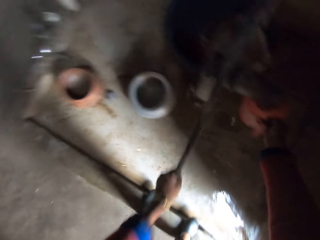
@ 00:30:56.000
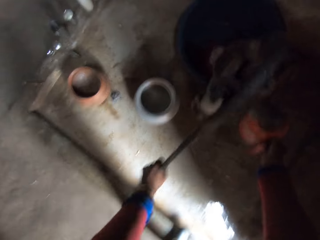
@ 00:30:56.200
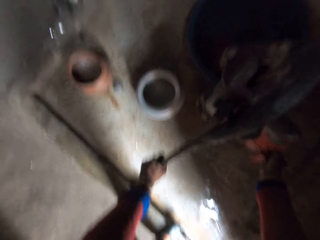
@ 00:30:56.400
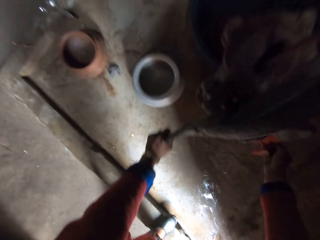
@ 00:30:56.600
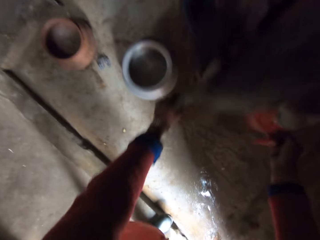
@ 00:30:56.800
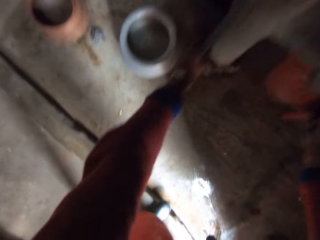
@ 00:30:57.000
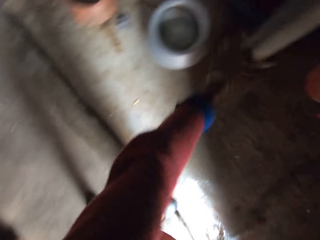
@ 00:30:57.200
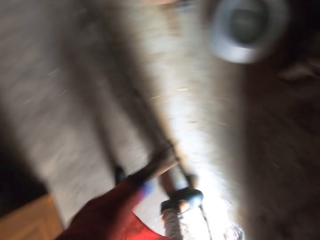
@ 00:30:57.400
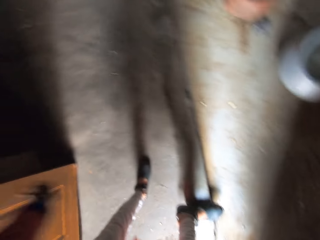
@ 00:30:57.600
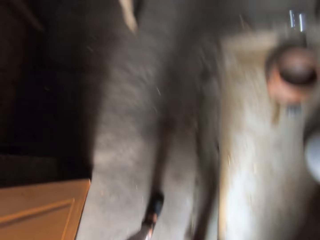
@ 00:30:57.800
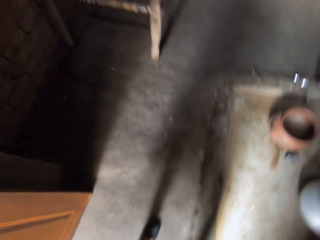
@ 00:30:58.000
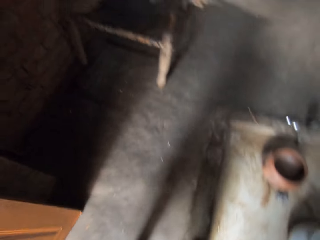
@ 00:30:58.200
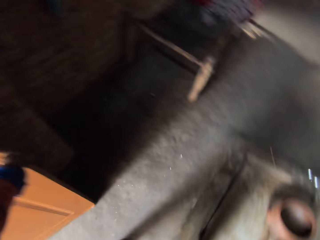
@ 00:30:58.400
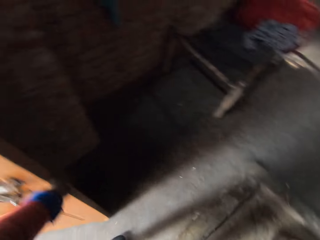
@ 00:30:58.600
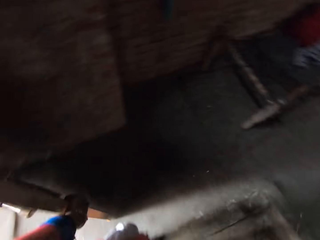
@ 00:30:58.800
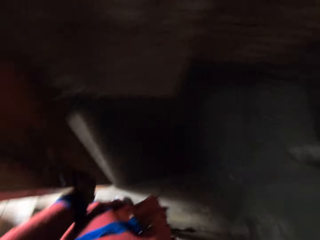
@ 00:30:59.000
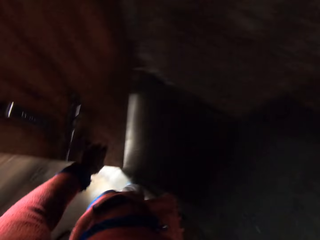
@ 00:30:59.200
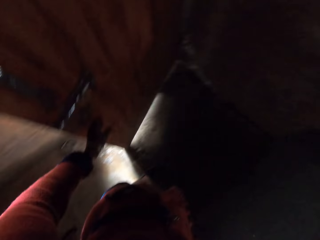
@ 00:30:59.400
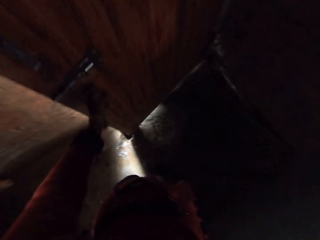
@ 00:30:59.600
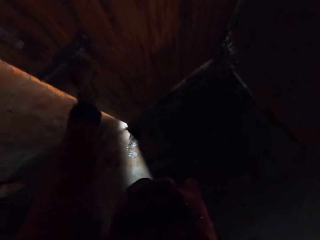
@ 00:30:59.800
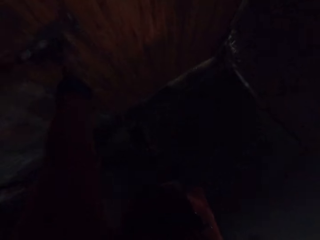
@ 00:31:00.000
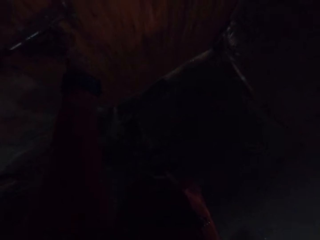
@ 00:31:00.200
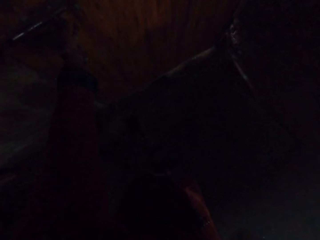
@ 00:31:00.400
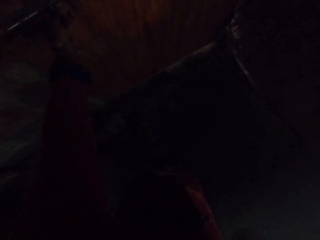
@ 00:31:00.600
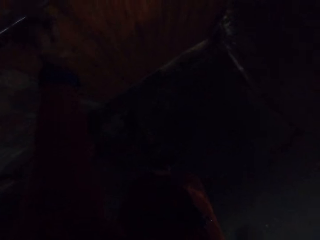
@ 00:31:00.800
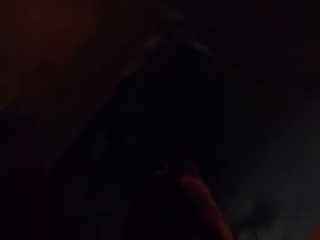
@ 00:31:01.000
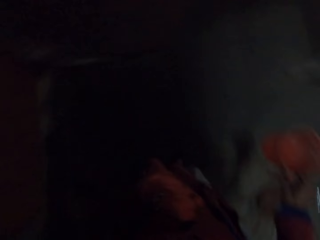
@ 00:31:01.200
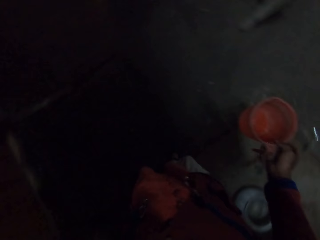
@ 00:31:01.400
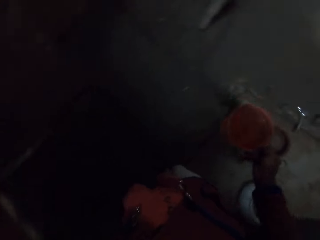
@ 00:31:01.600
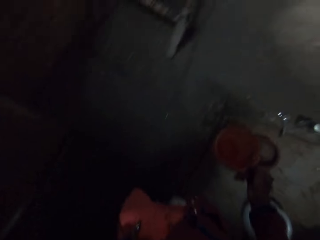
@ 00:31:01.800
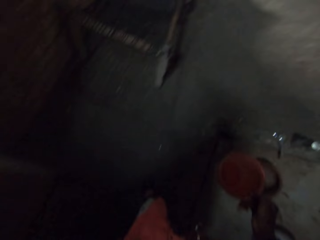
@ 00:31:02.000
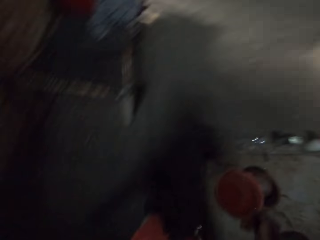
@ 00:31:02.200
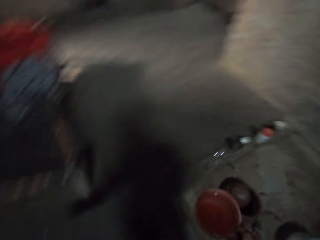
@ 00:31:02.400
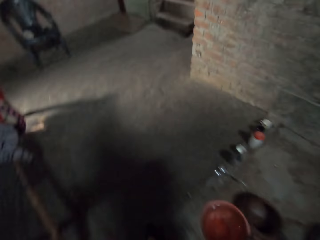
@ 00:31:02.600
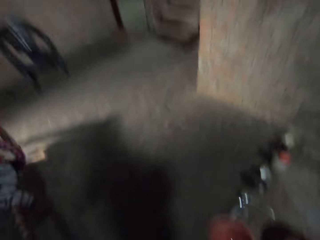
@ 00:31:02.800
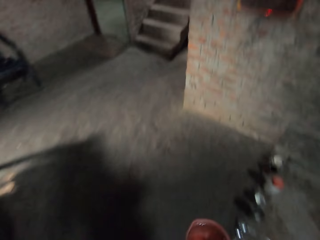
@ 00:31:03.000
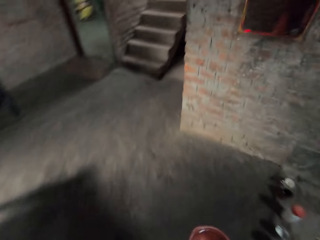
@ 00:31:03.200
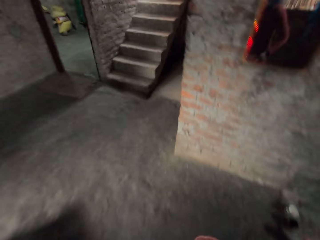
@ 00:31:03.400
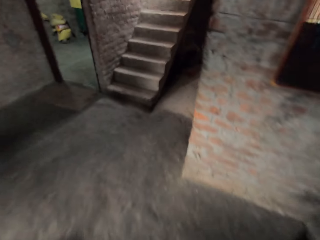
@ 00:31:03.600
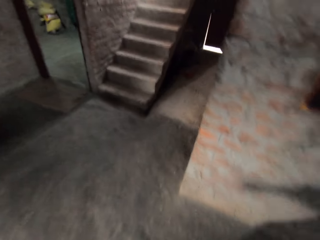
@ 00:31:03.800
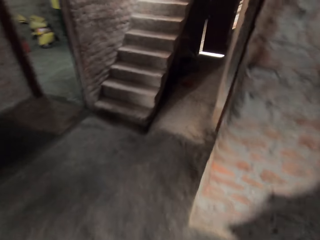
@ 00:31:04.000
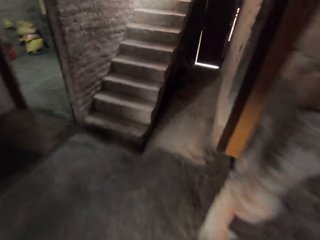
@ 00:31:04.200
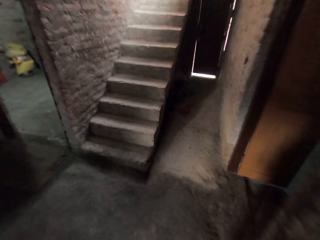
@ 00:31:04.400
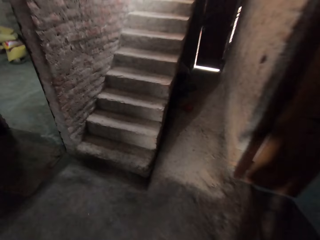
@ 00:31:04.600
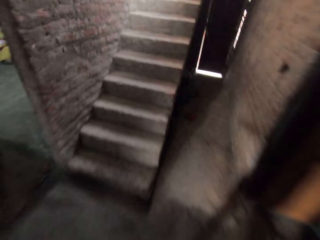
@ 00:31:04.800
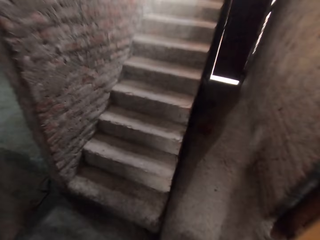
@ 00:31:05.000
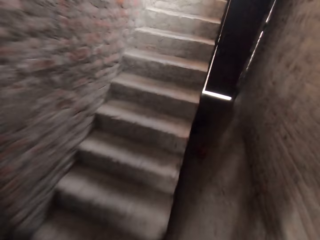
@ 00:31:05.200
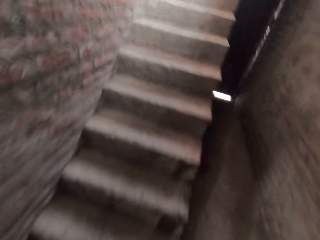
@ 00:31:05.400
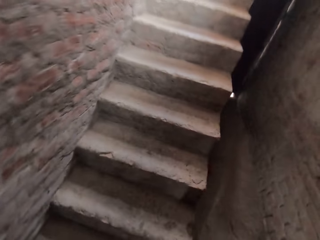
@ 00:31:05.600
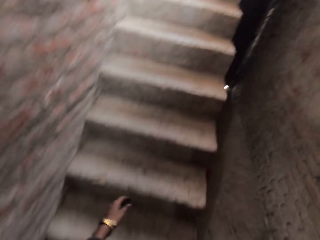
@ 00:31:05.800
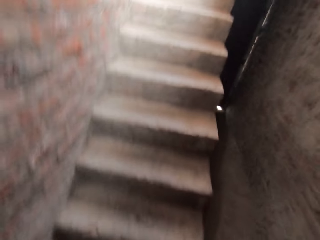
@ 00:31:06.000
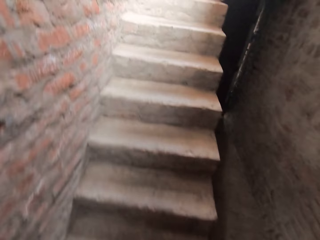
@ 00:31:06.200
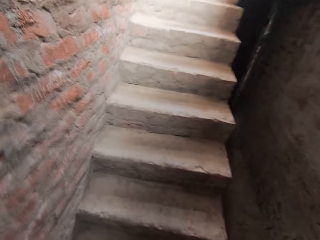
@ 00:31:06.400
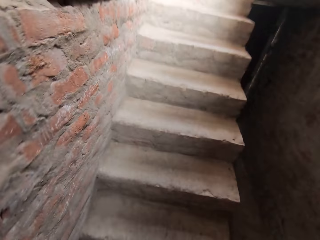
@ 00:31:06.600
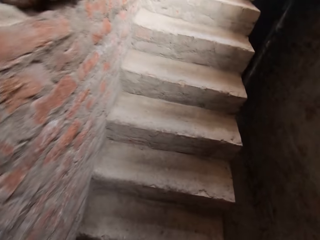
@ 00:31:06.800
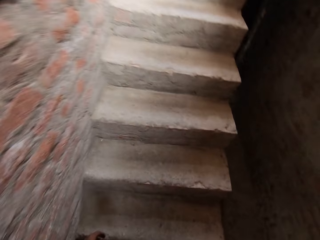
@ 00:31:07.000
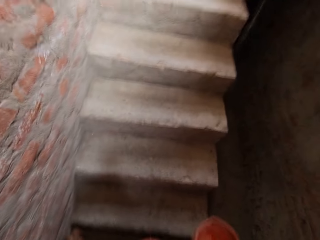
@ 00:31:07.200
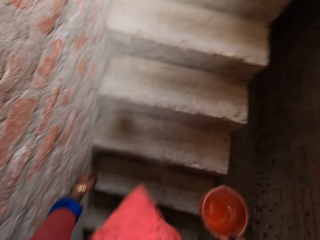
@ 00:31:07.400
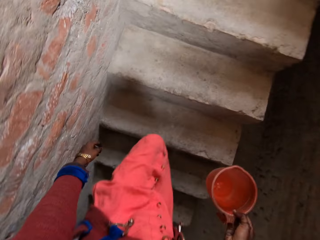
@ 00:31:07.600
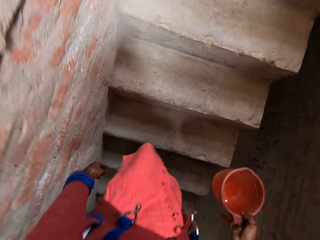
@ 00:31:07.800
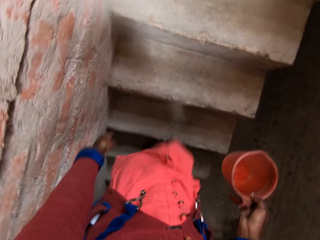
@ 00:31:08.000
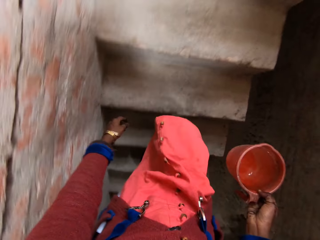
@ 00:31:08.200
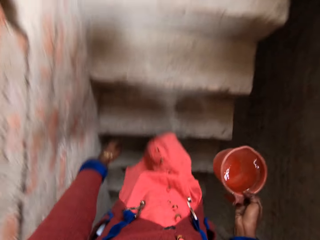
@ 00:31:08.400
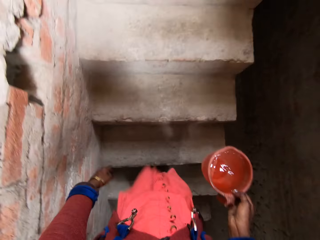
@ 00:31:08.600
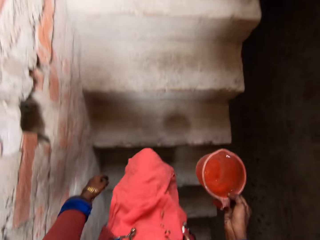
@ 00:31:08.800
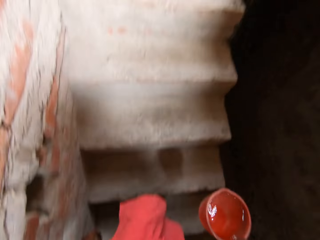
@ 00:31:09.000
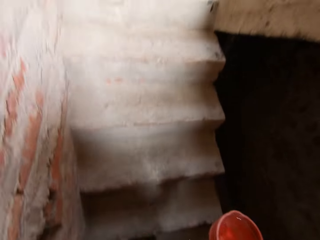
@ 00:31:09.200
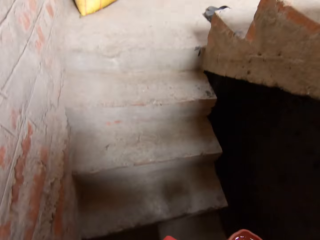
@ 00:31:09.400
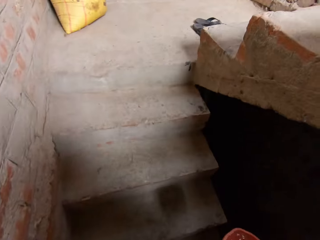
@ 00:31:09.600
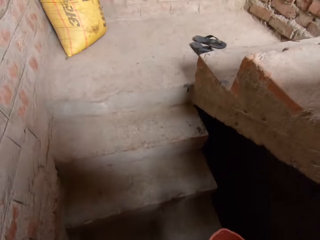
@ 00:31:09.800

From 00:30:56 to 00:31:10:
The camera wearer fetches water into the cup. They turn around. They close the door of the house. They walk around. They walk upstairs.

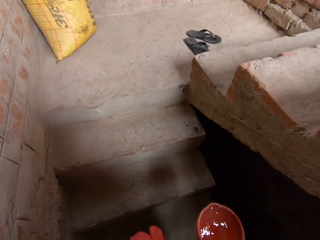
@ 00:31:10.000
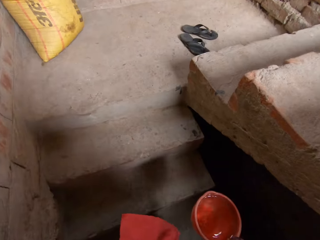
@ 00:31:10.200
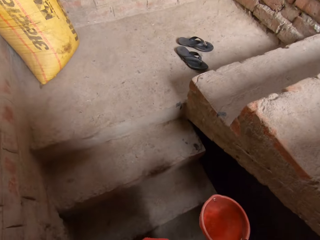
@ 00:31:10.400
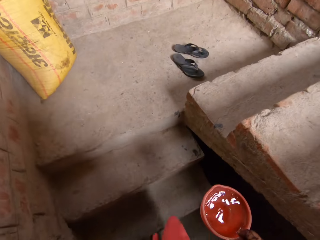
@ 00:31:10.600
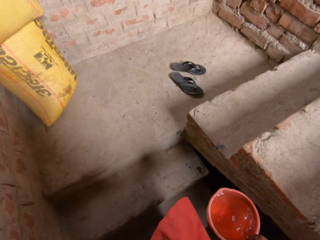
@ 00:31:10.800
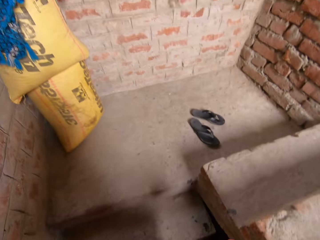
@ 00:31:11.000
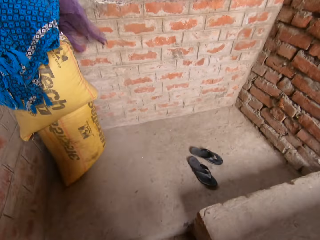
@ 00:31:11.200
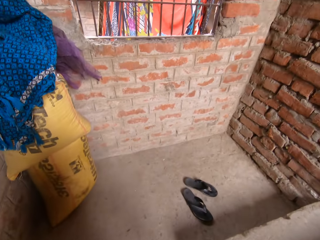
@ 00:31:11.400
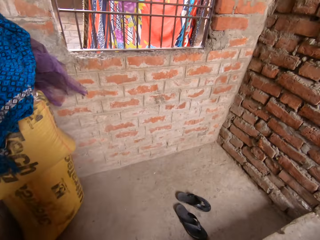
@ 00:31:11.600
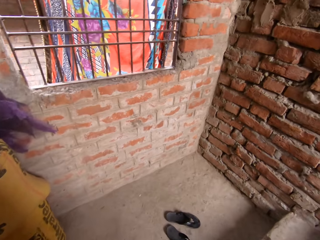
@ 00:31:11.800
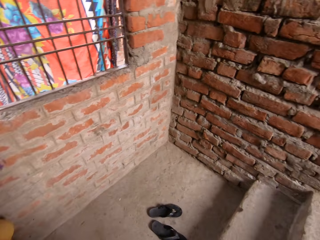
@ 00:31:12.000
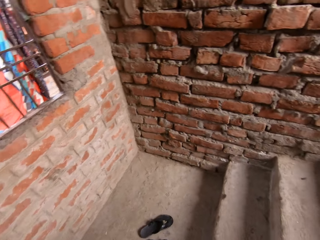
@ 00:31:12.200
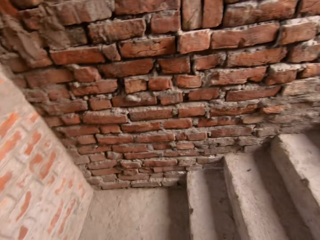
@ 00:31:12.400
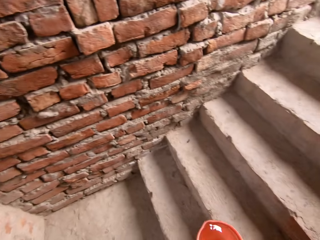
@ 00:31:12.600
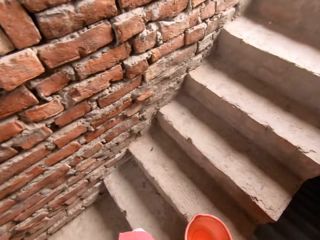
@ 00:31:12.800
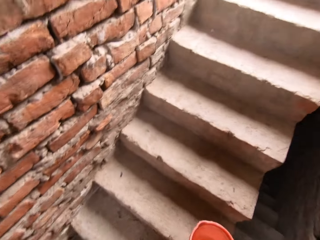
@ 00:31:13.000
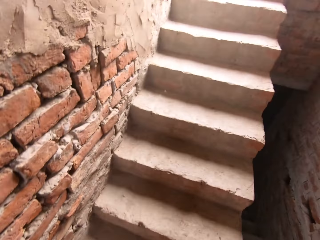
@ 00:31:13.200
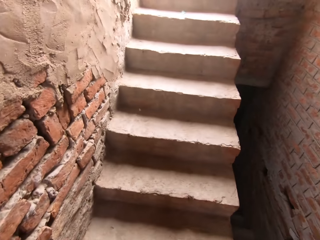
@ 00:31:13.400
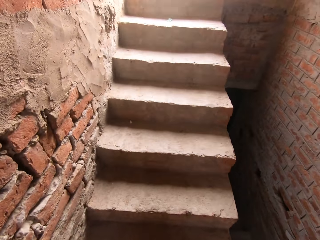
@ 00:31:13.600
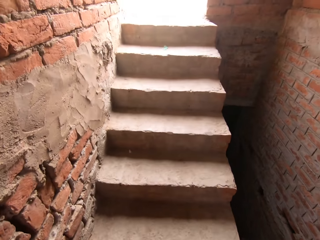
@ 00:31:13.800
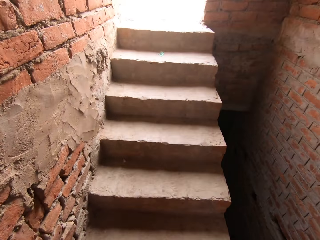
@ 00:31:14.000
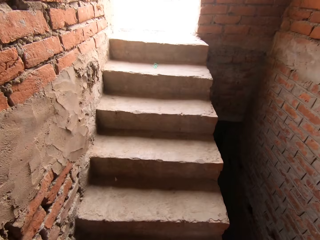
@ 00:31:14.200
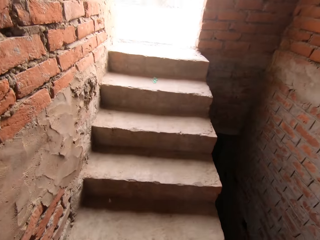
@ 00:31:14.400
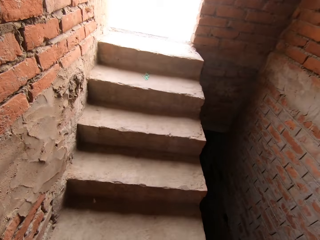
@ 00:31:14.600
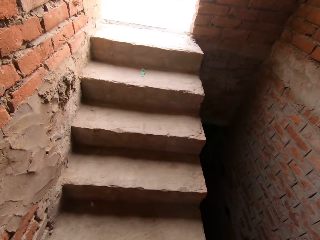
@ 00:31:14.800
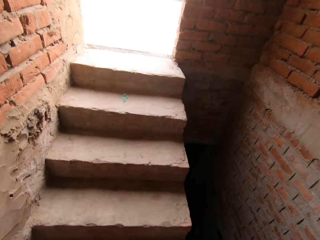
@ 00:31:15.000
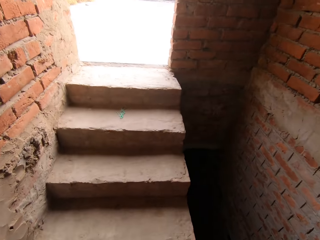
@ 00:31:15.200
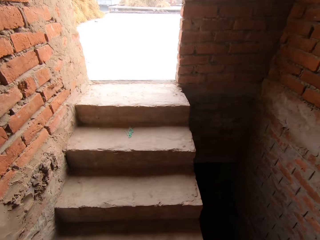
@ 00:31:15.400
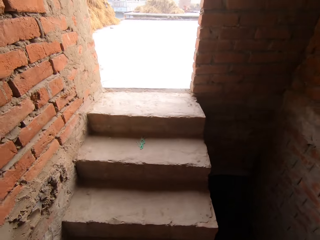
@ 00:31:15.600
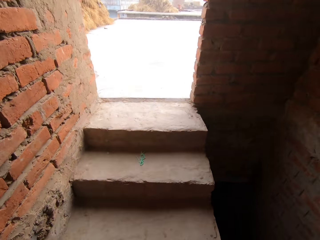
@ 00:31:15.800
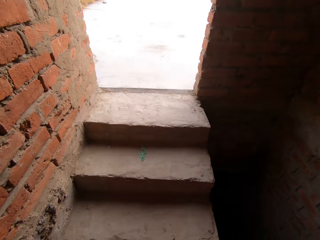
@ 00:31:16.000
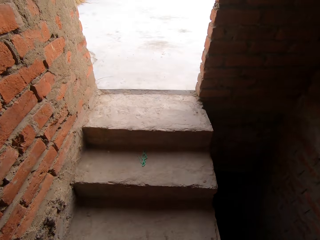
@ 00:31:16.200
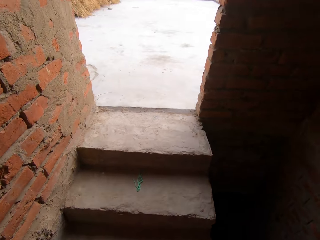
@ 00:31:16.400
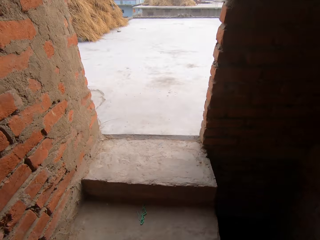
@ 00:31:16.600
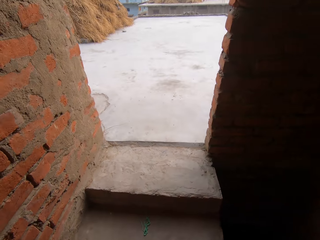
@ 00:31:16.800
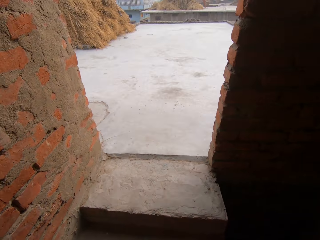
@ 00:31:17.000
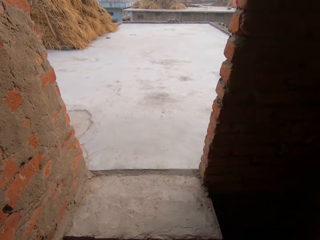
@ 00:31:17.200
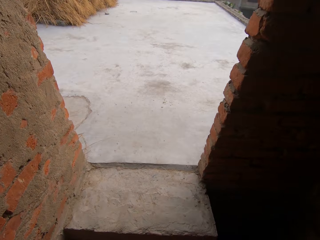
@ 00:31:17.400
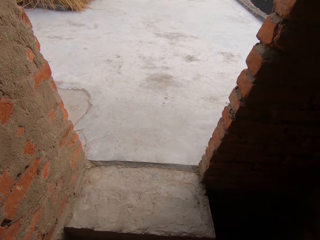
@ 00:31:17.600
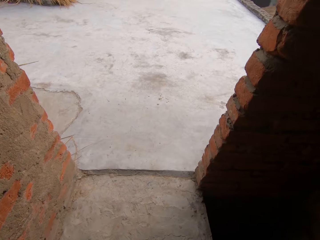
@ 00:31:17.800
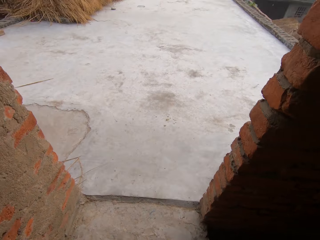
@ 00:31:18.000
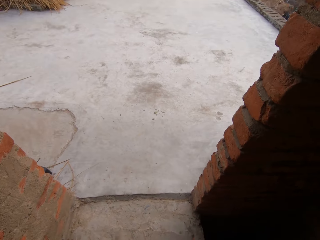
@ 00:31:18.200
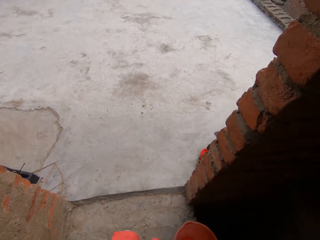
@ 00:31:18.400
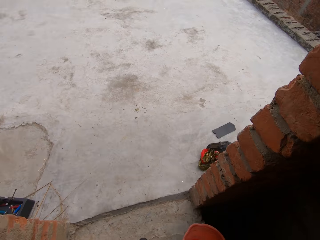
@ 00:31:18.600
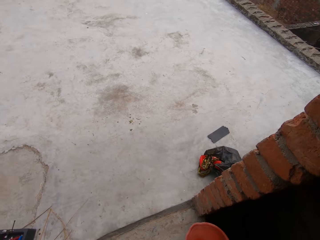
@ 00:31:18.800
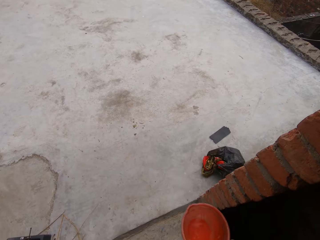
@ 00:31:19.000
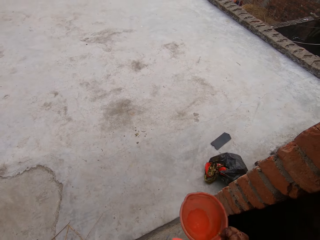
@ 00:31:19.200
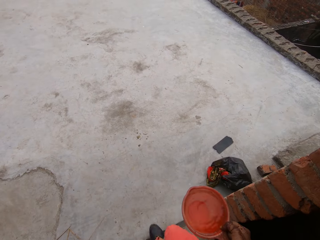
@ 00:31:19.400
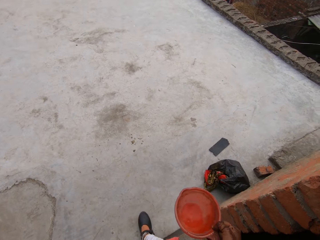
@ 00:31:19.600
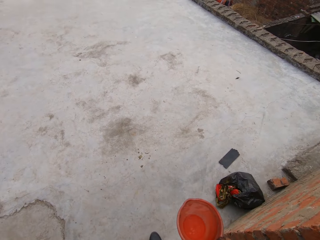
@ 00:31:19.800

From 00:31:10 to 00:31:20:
The camera wearer turns around. They walk upstairs.
